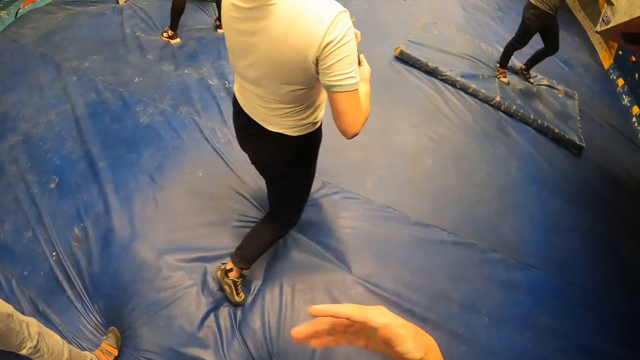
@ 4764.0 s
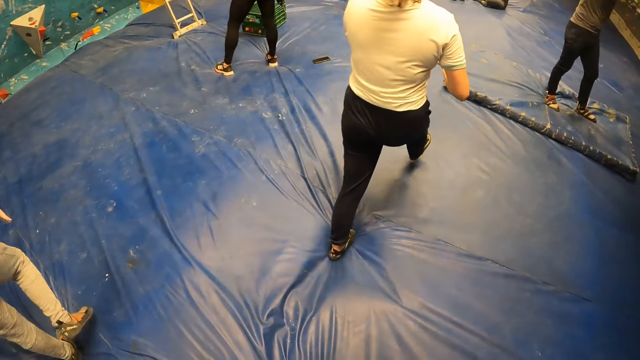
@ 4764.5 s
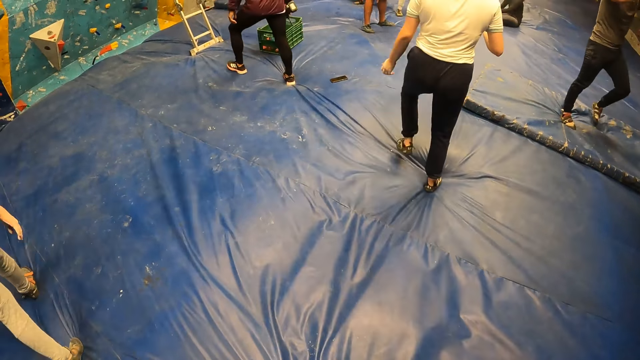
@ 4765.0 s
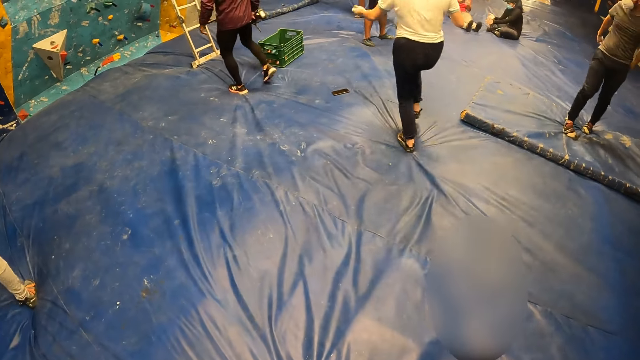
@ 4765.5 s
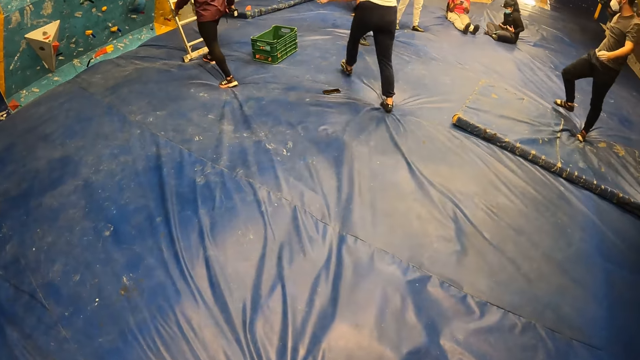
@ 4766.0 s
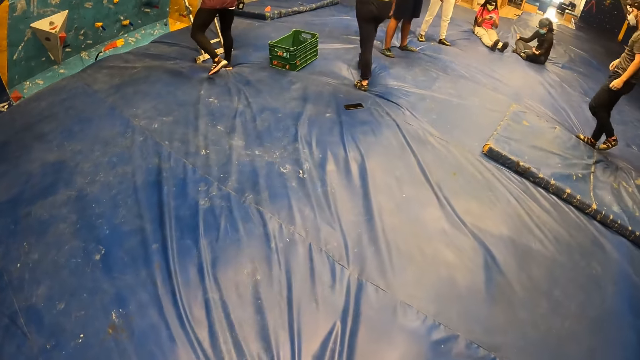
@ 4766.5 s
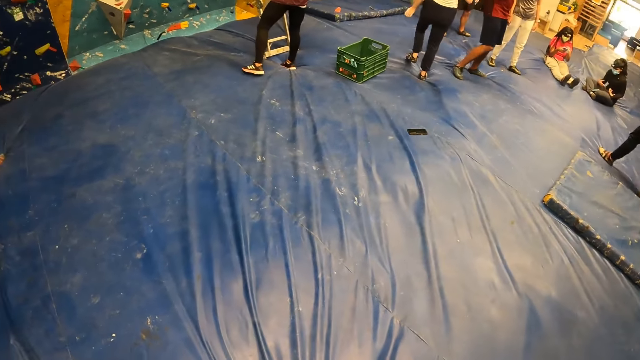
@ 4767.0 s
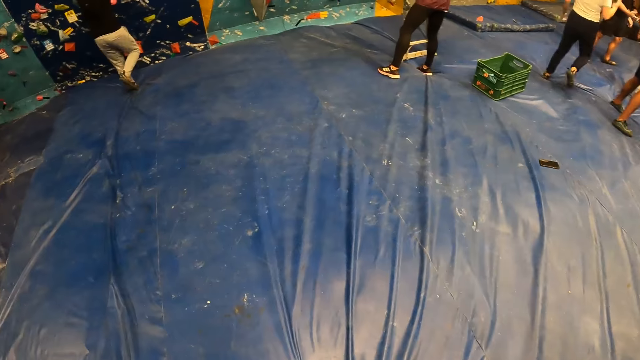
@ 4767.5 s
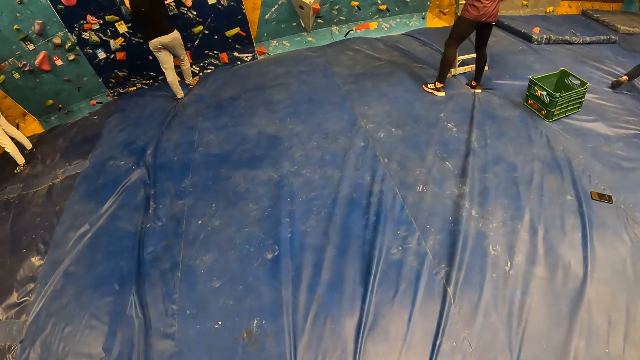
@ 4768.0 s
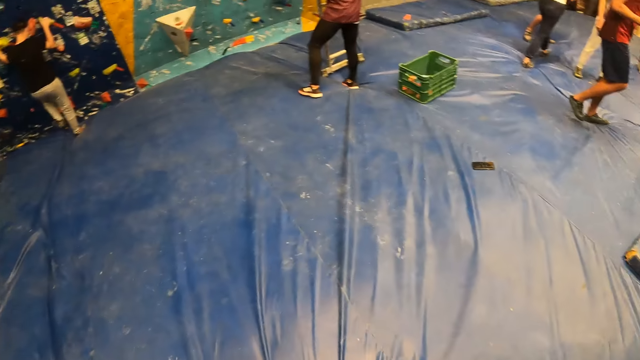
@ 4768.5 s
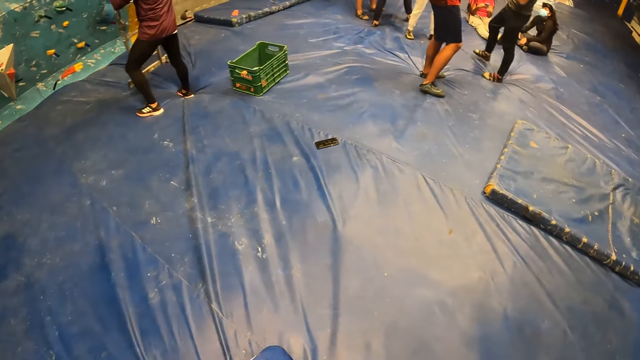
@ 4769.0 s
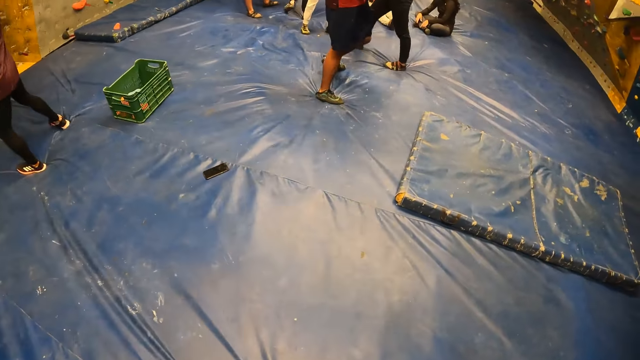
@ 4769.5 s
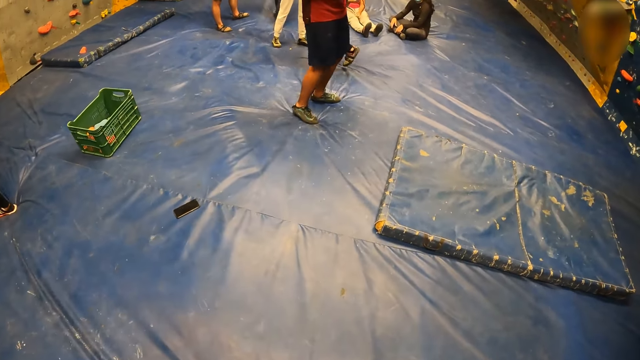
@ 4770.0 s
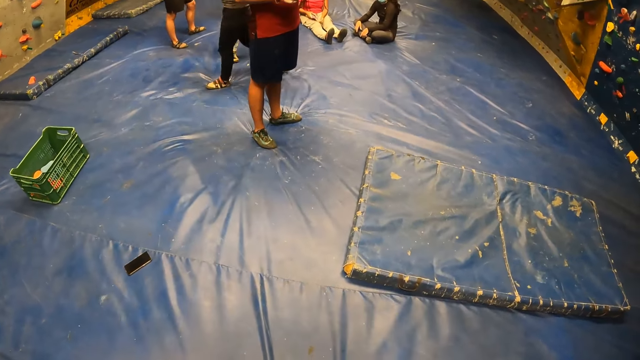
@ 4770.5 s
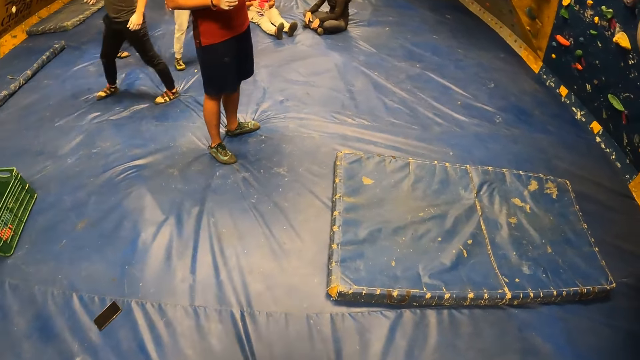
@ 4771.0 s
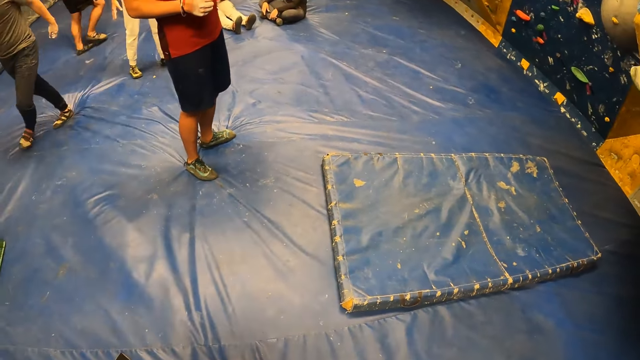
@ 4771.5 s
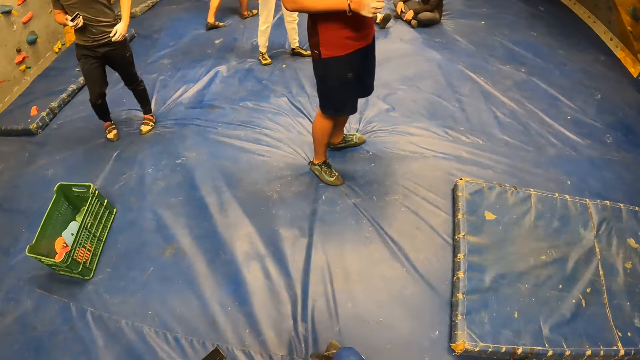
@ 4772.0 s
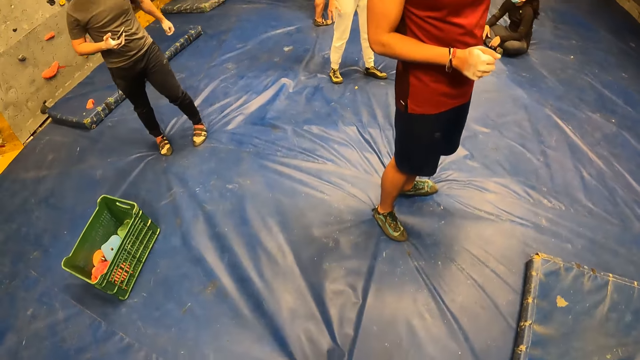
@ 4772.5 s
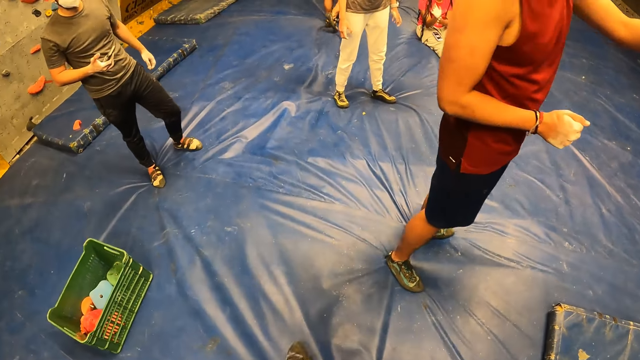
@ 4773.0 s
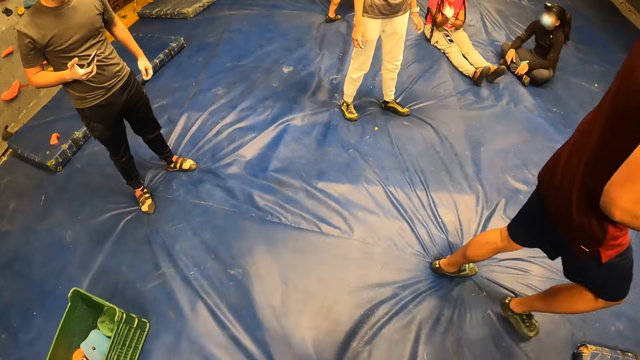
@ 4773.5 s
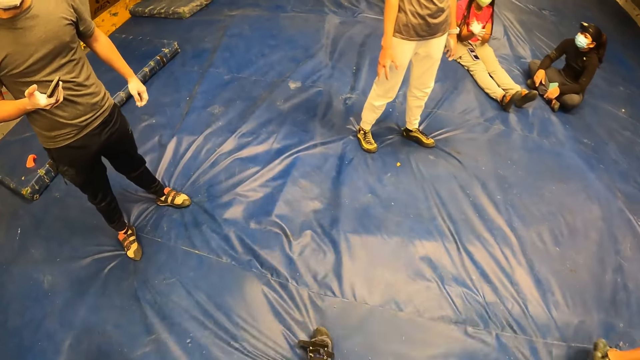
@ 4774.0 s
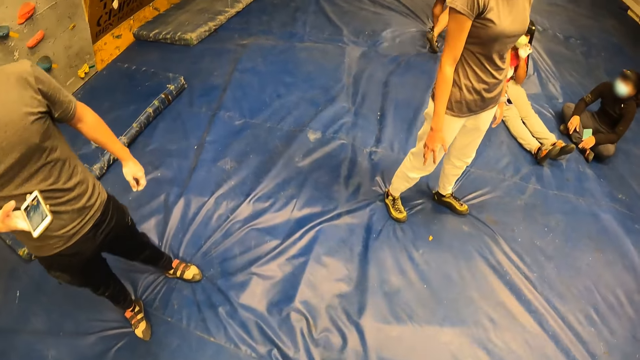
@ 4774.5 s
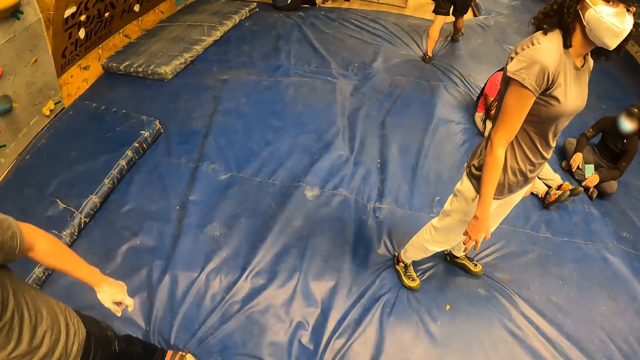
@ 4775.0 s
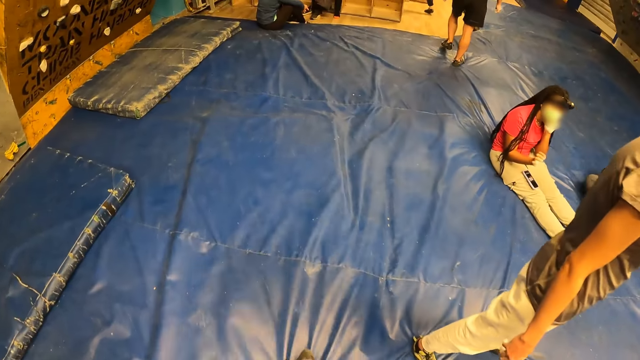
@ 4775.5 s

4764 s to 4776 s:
A woman walks away from the camera wearer. The camera wearer shakes his hand. A man walks away from the camera wearer. The camera wearer walks around the room. He walks to a locker room.

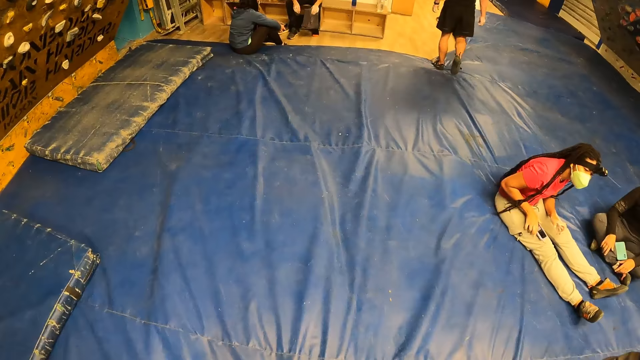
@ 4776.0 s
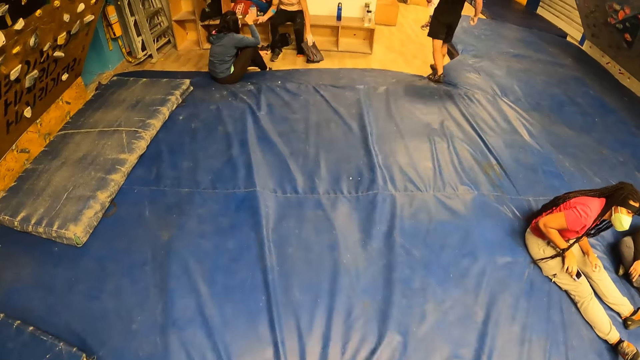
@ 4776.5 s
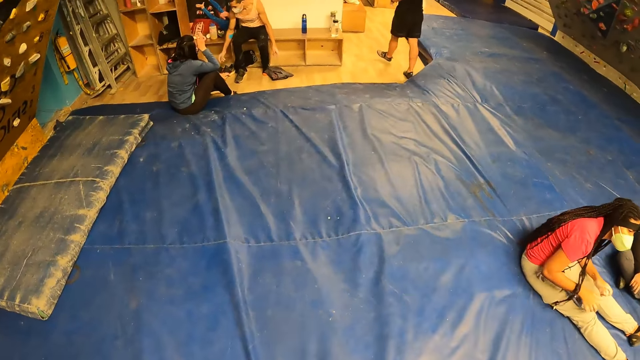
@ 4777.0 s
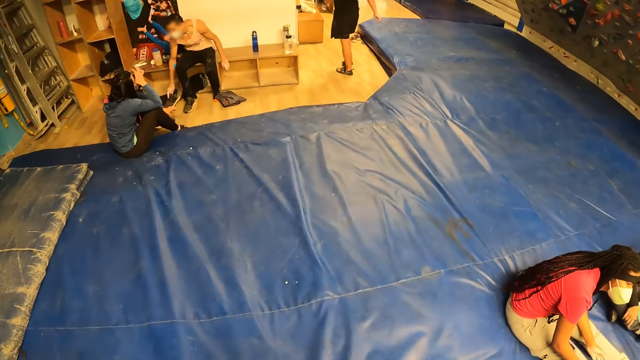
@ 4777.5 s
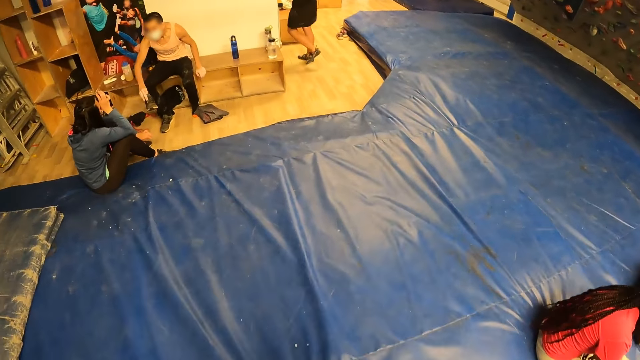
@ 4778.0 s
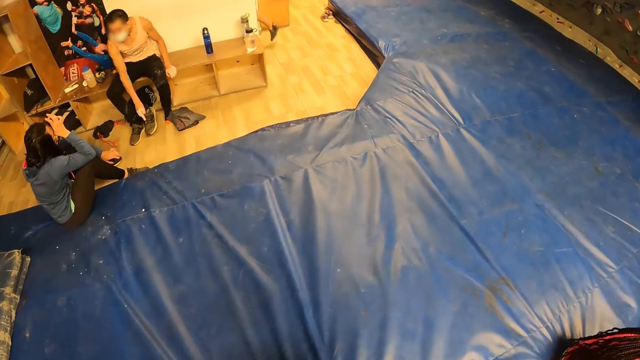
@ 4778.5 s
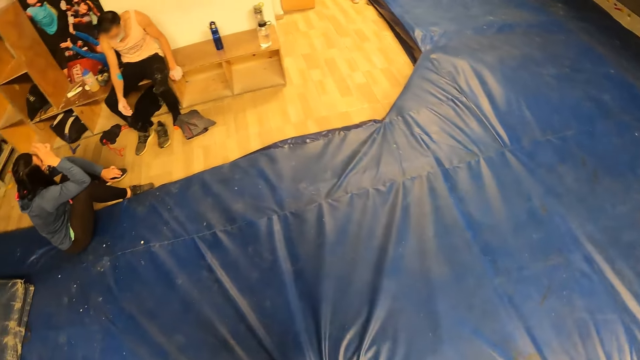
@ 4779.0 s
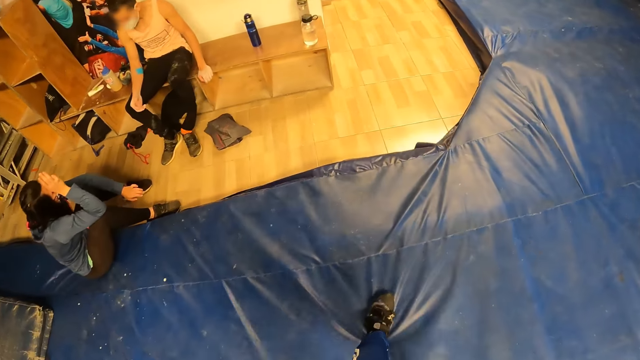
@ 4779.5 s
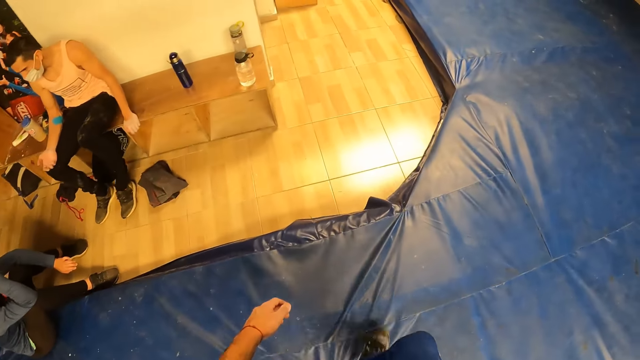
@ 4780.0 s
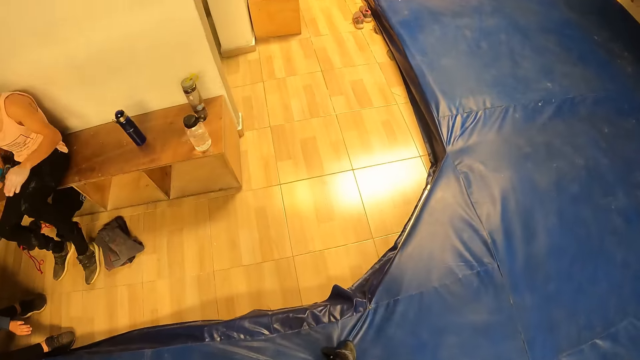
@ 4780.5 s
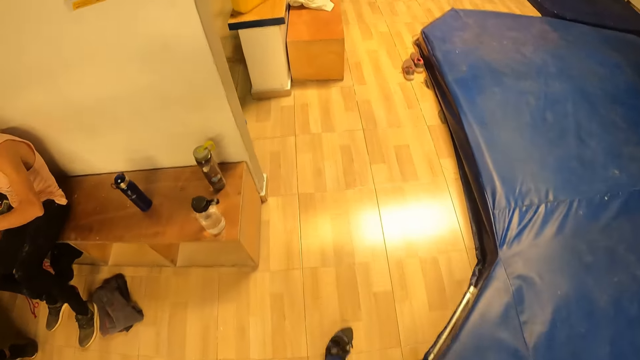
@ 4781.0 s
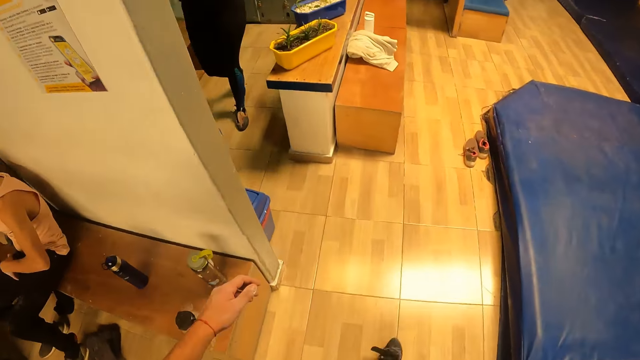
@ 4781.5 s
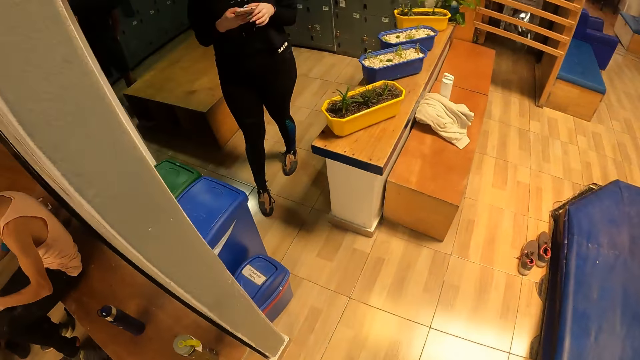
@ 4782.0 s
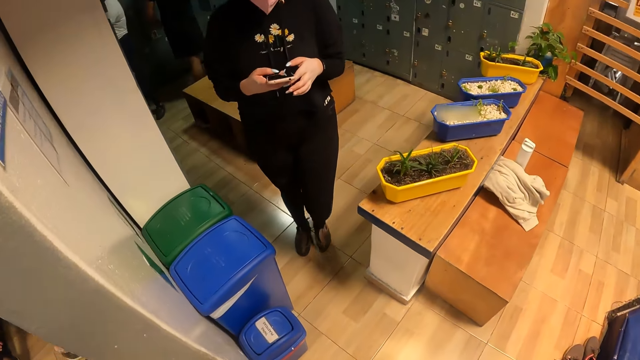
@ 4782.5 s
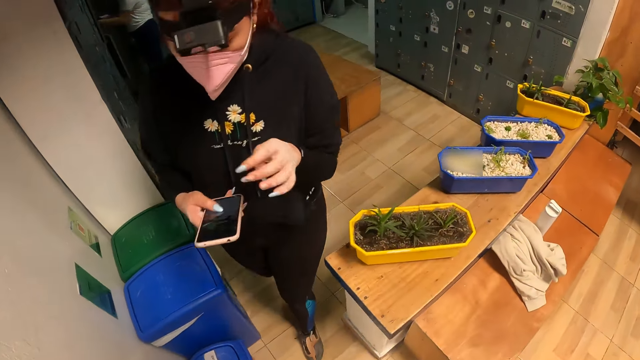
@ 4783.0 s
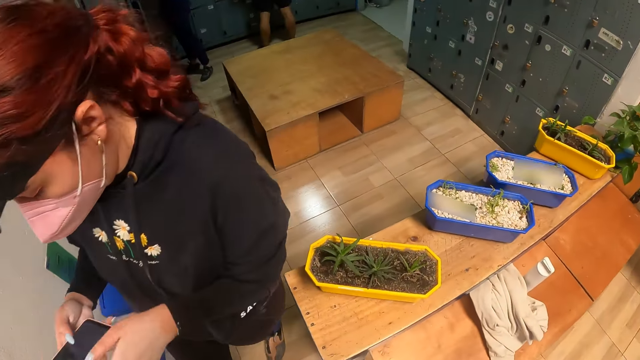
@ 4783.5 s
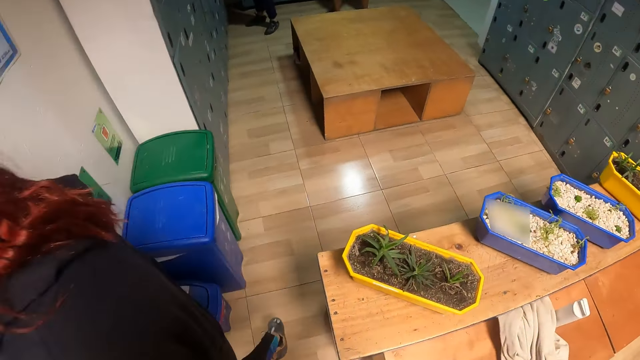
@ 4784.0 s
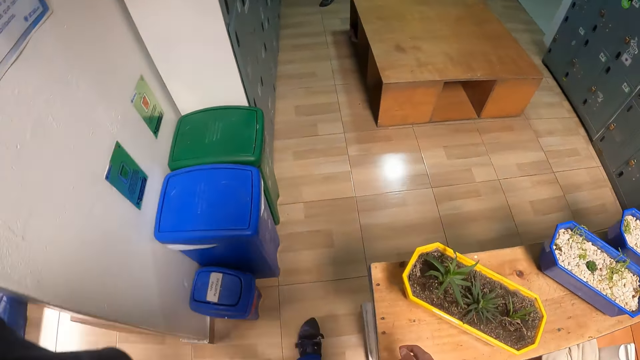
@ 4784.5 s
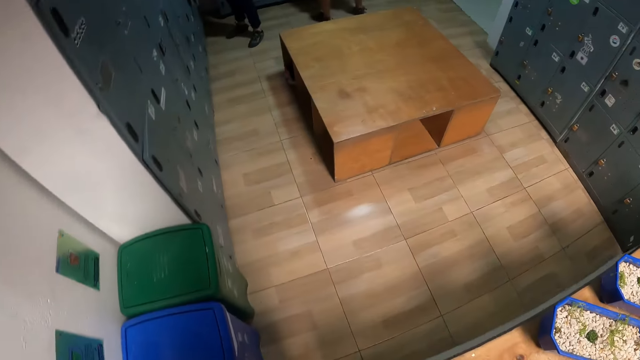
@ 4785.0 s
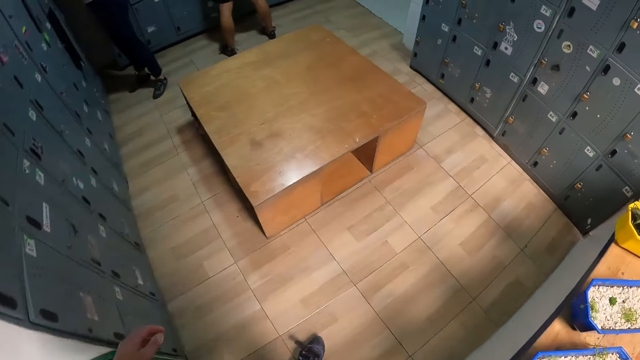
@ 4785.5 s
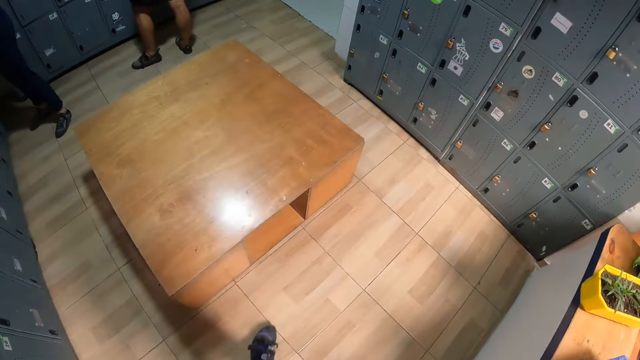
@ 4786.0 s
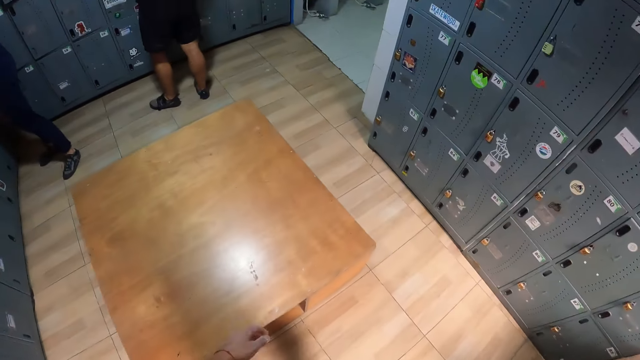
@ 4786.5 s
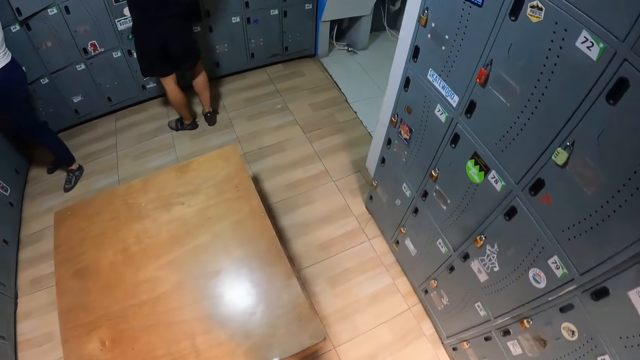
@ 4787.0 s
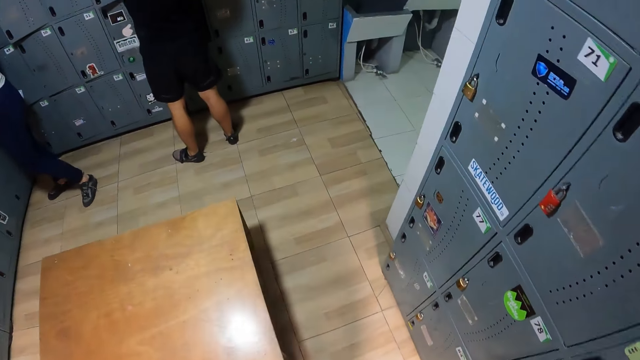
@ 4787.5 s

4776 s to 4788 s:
The camera wearer walks beside the lockers.
